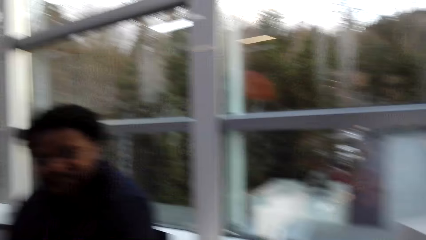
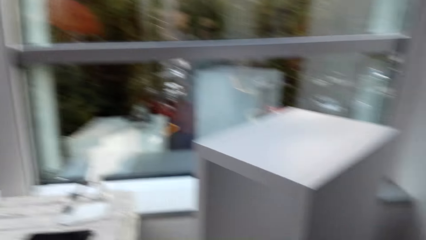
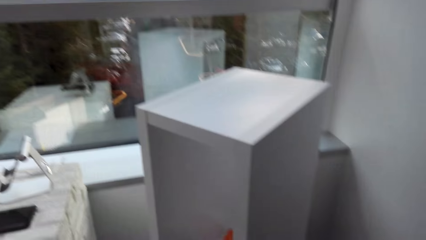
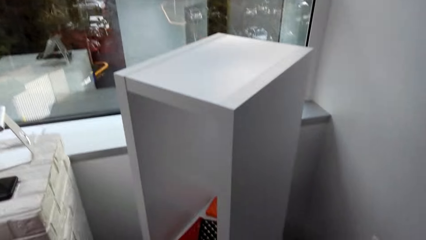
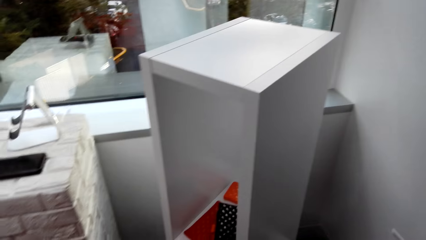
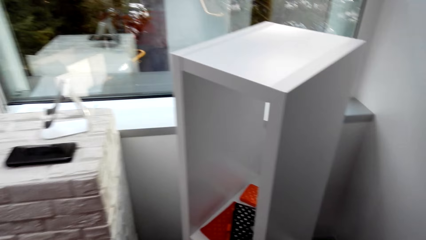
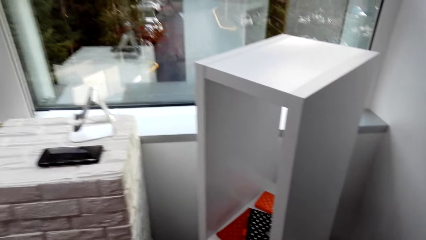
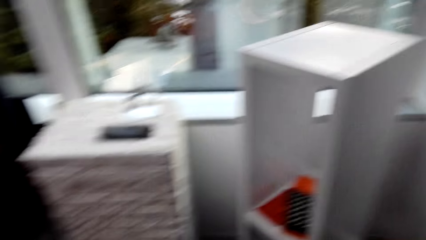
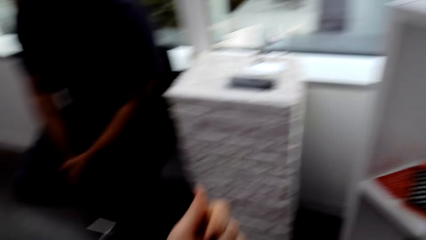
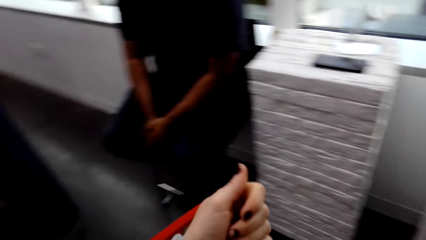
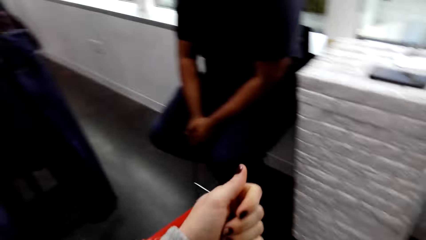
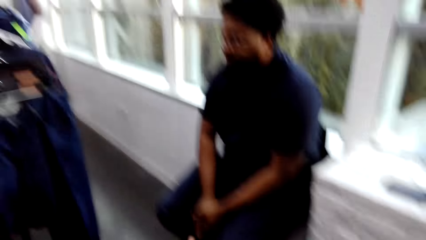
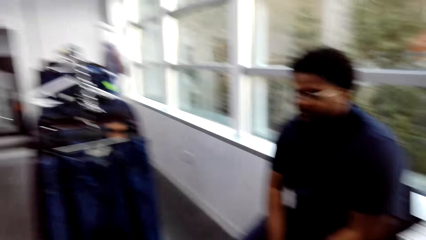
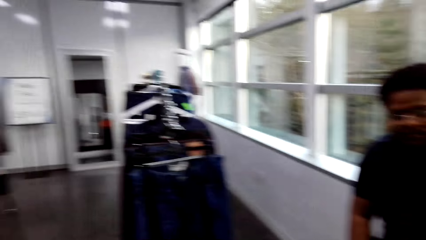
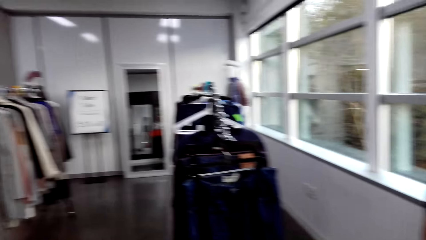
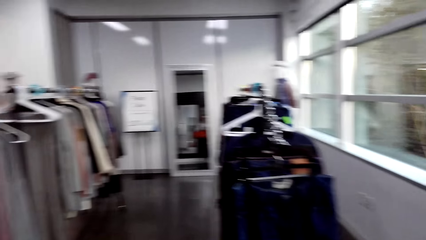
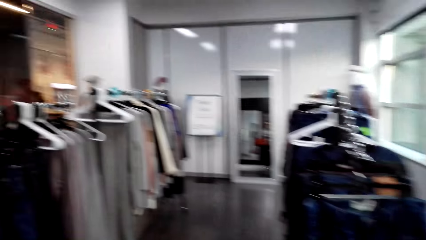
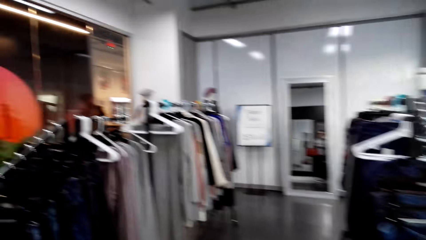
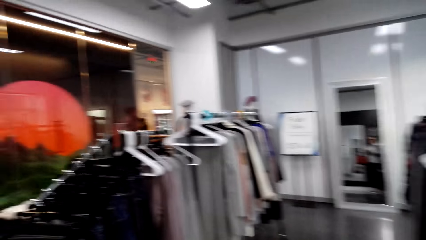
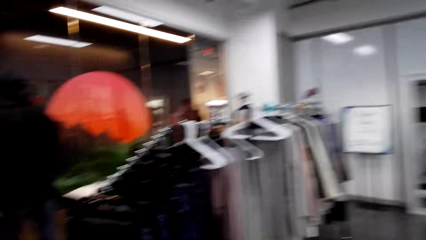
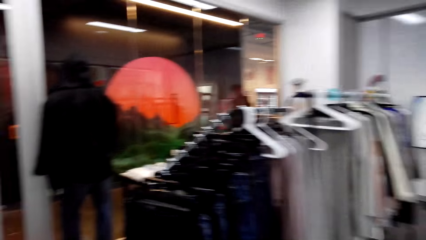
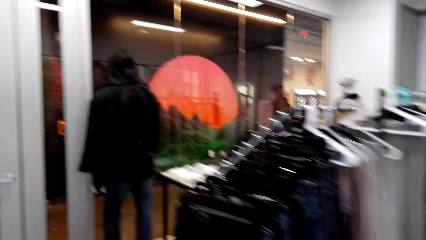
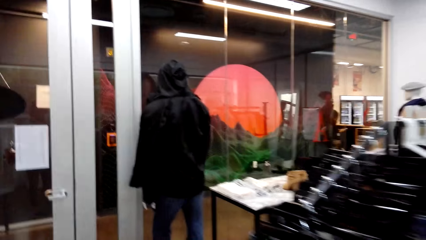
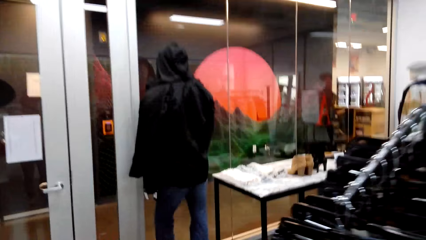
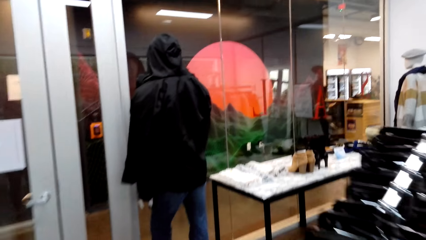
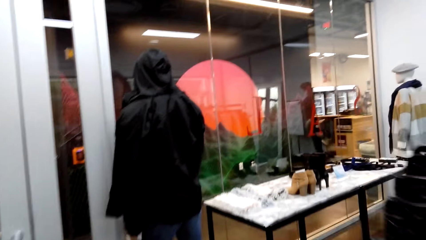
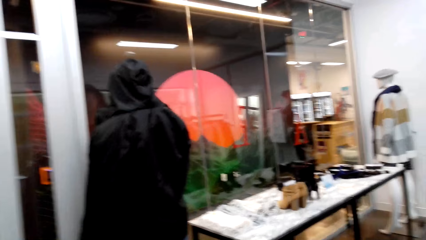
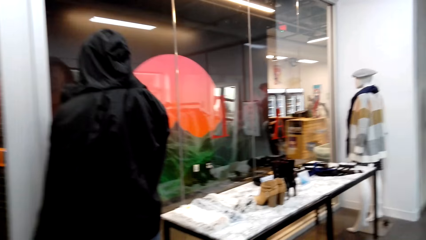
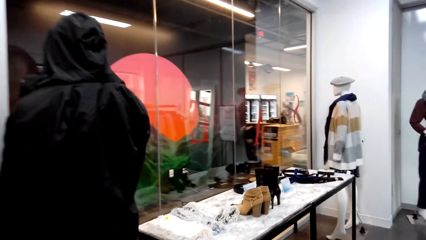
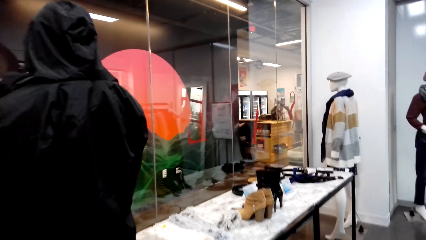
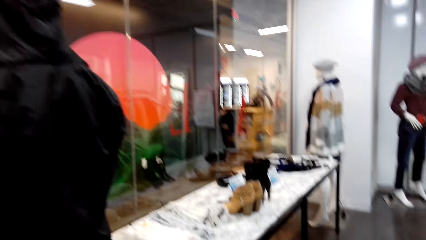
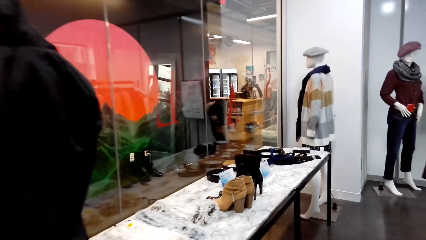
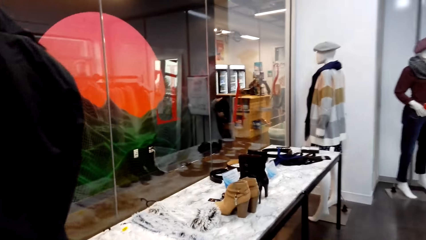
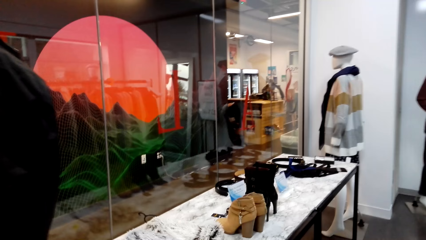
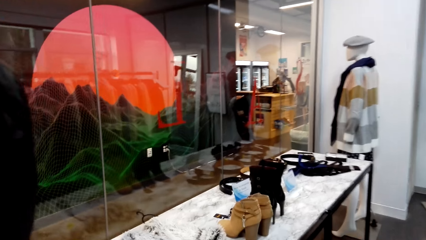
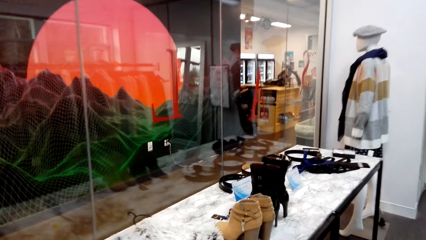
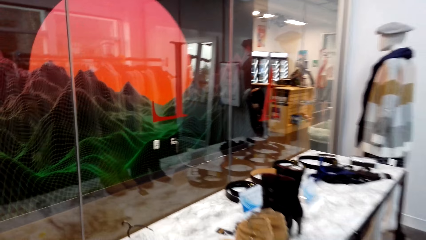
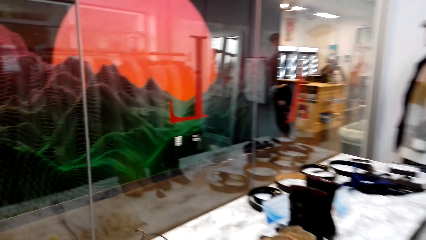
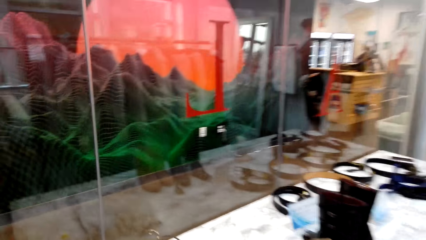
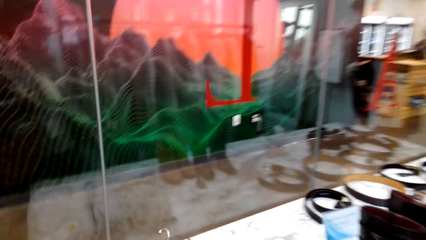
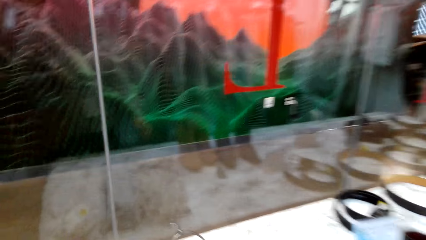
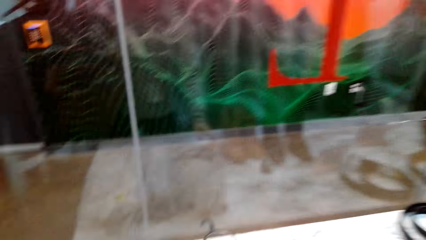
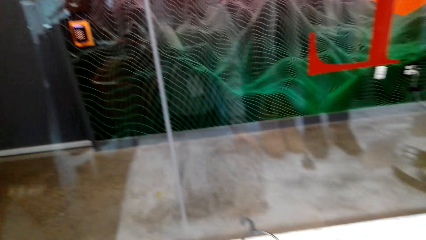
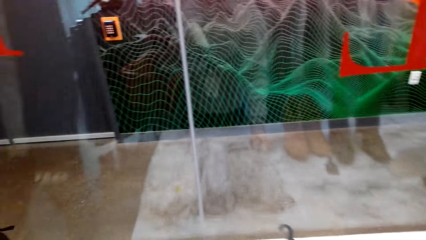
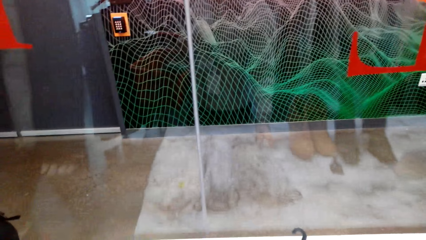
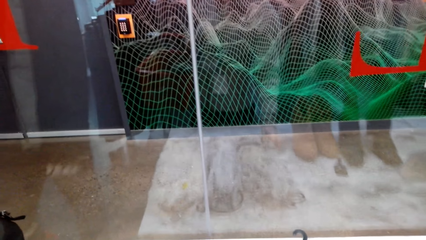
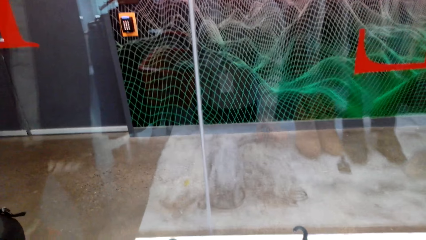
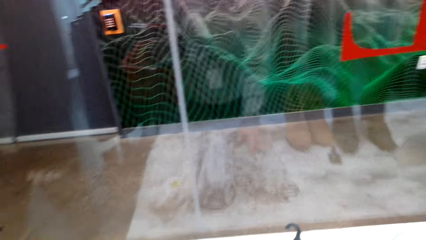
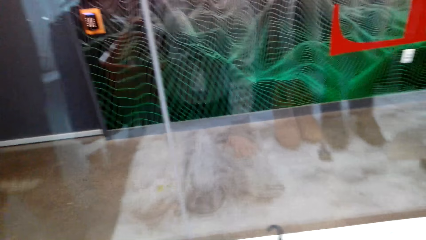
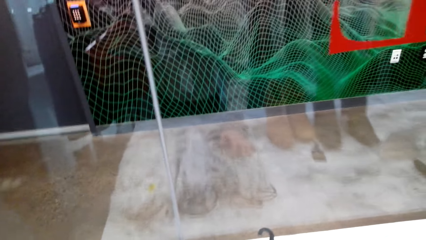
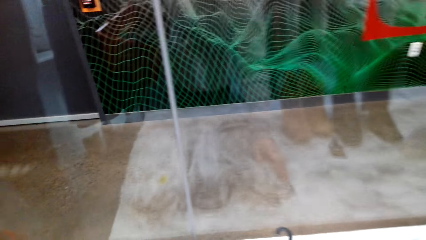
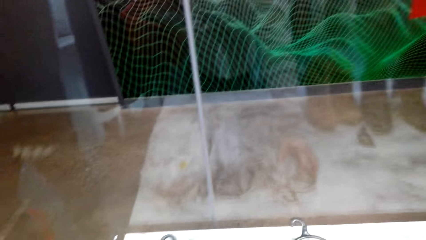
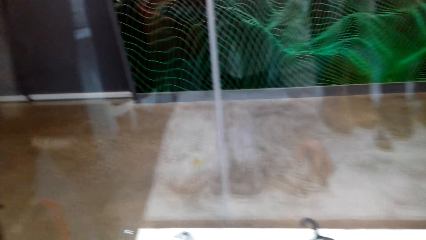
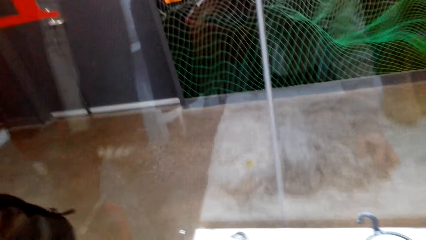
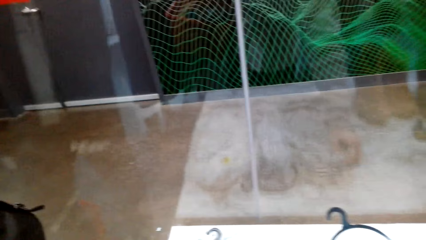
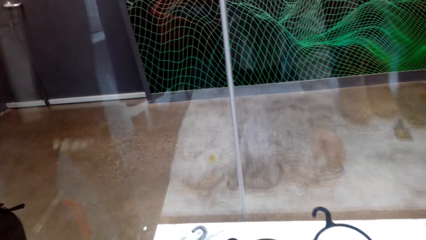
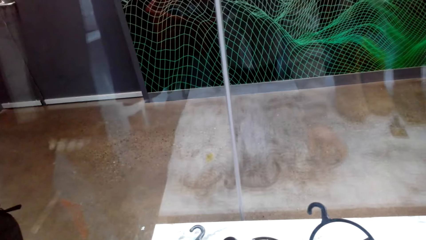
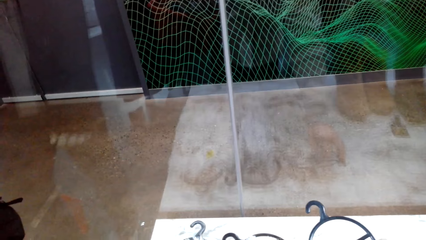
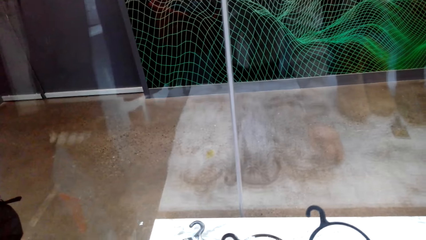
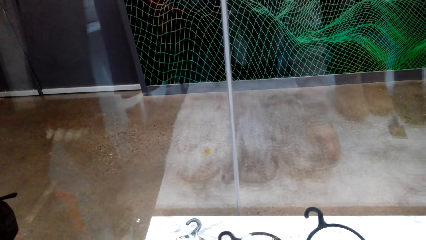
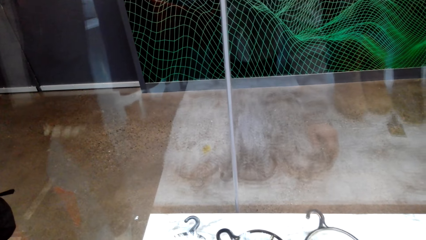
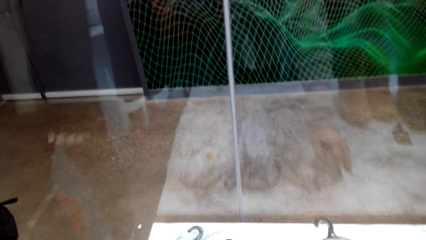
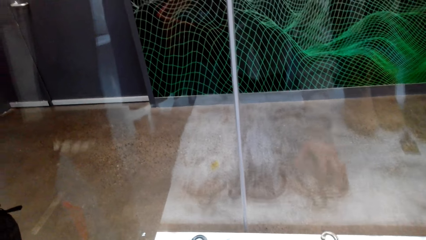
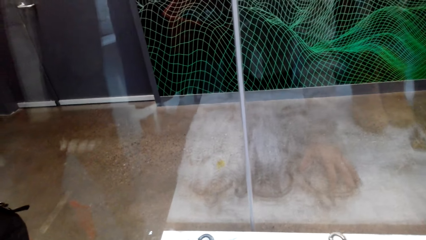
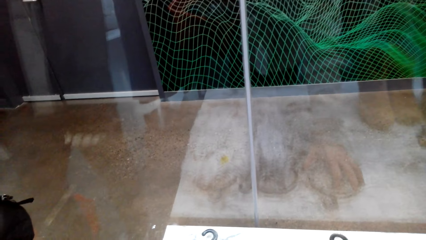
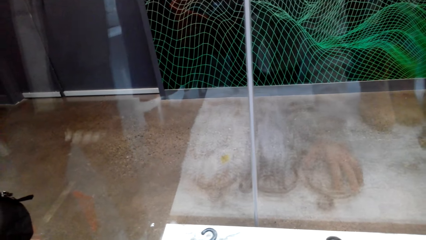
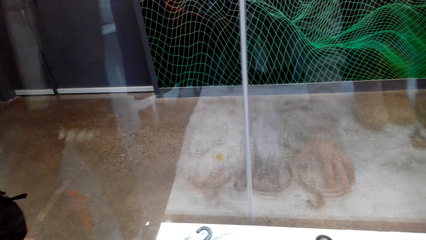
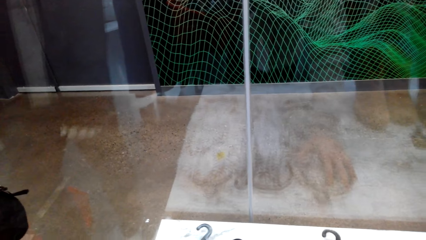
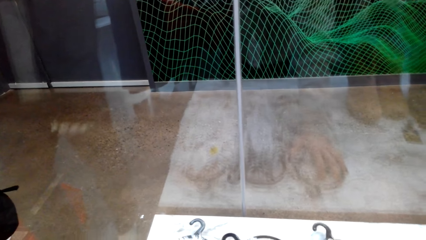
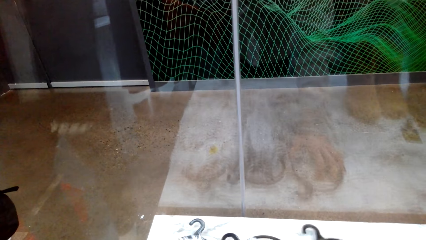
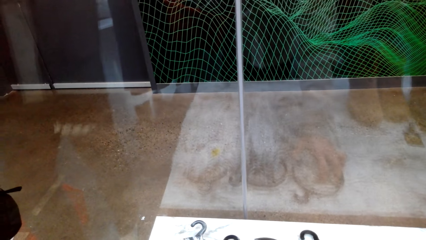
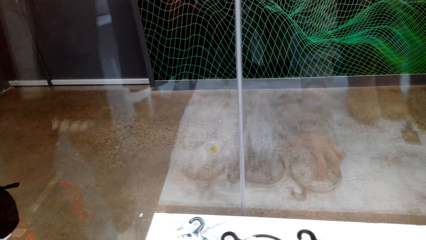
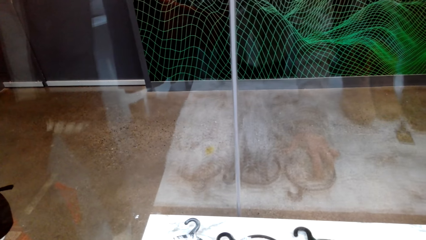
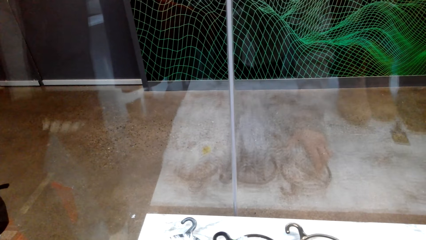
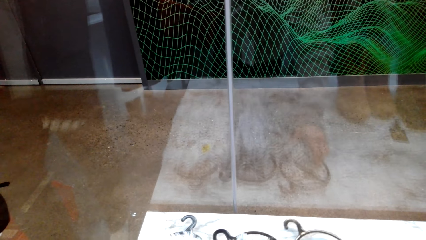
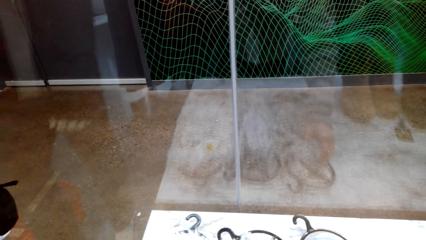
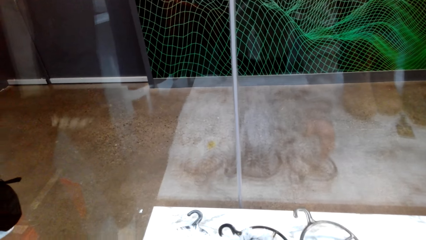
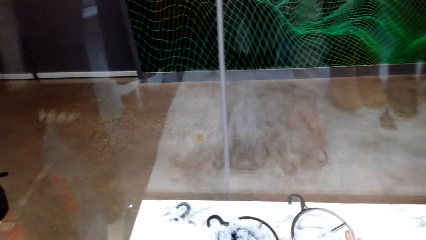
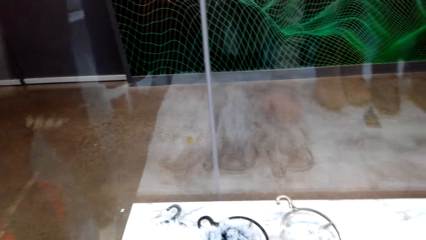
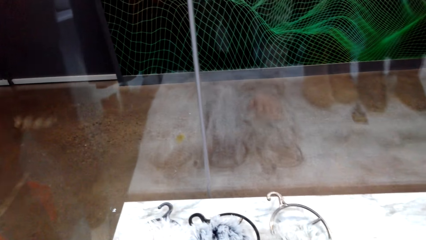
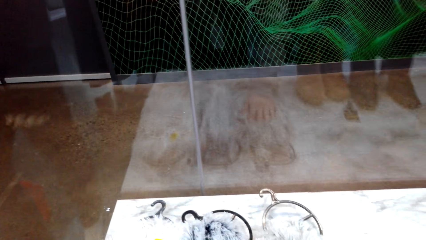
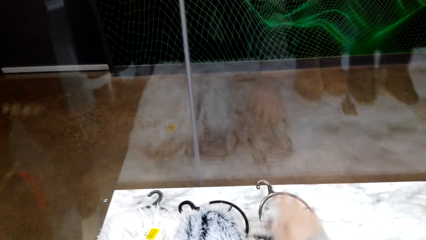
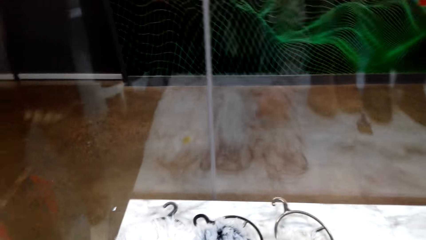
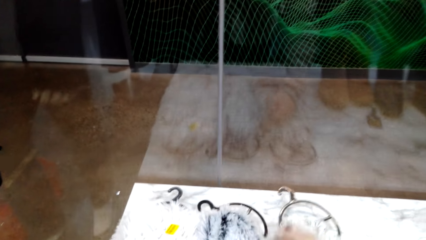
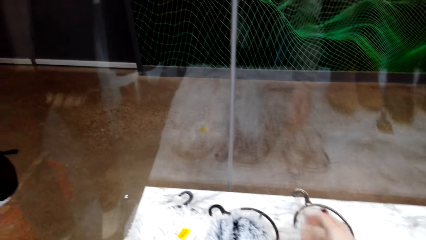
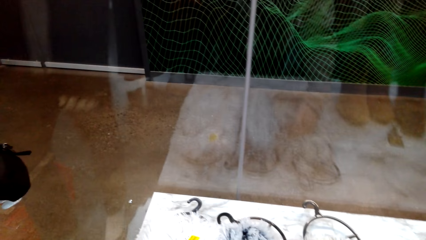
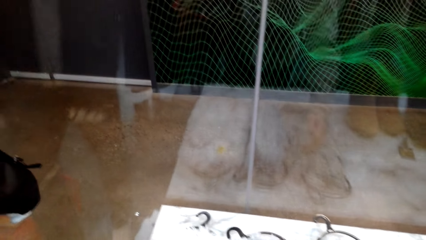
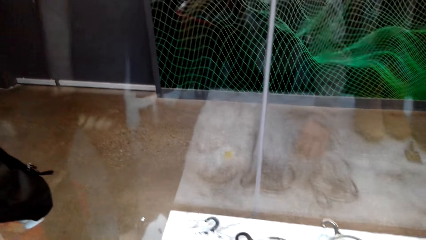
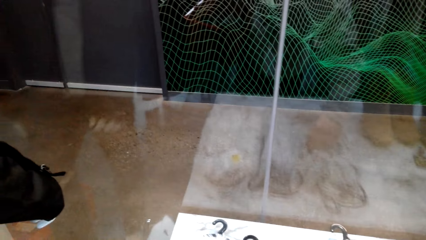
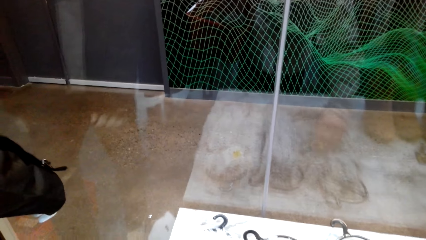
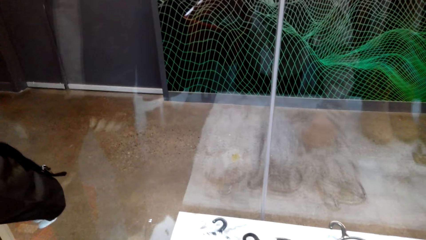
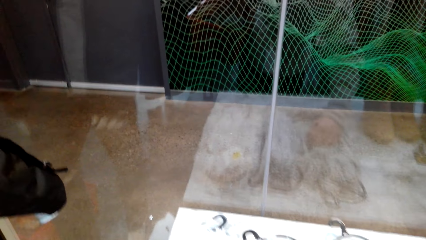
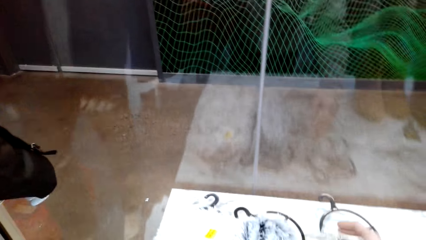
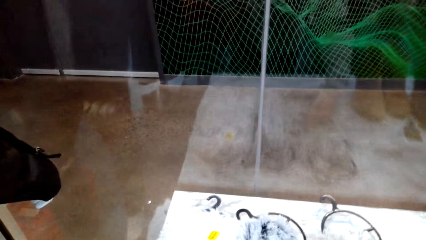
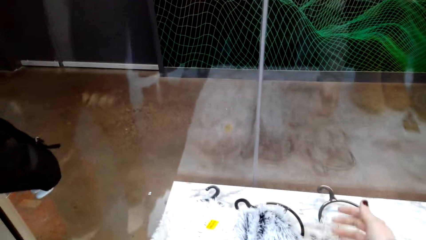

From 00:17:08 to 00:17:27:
The camera wearer stares at the pouch. They stare at a man. They walk in the shop. They touch a scarf with the right hand.
